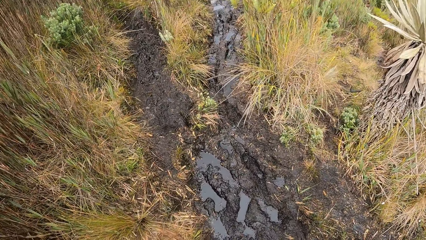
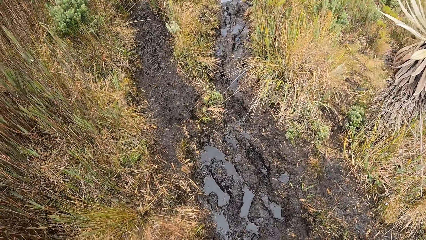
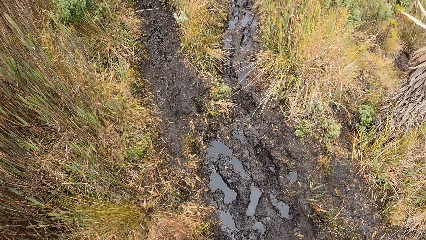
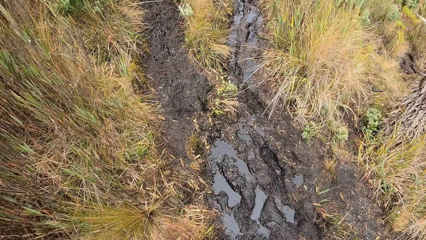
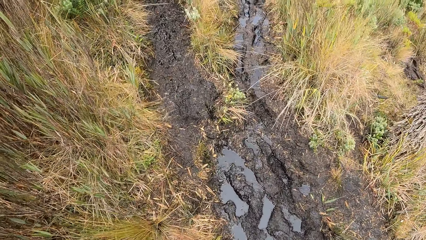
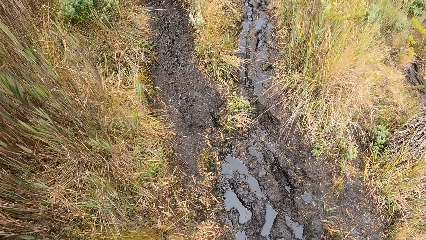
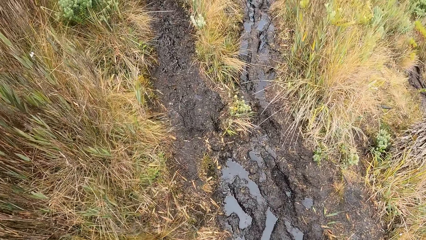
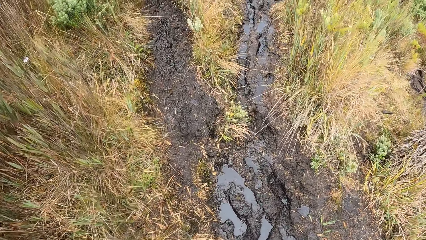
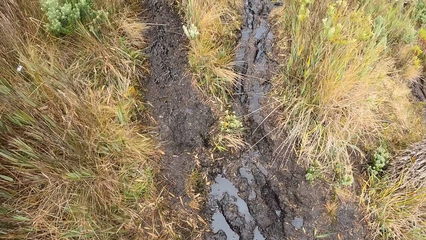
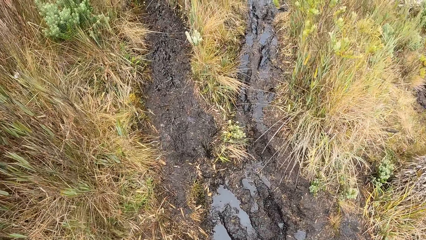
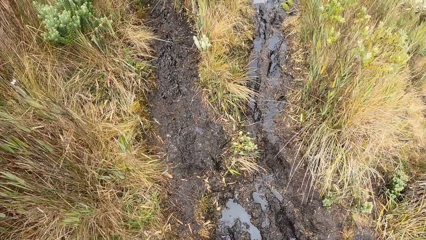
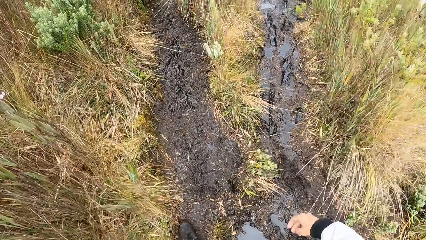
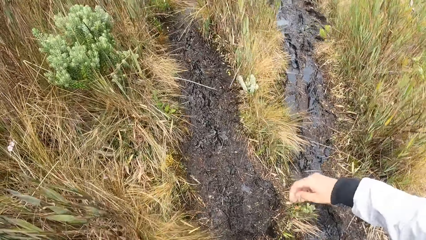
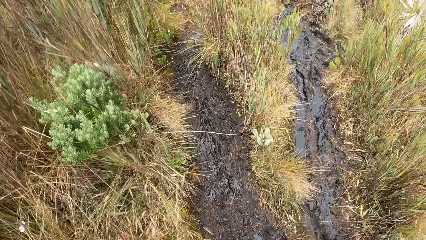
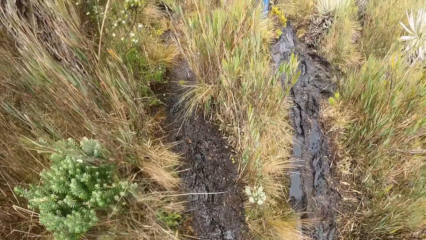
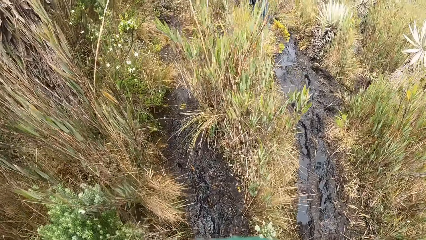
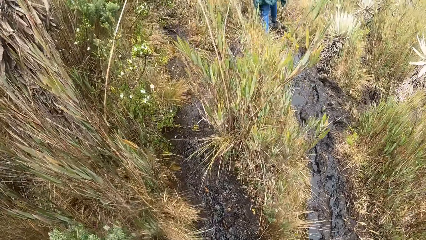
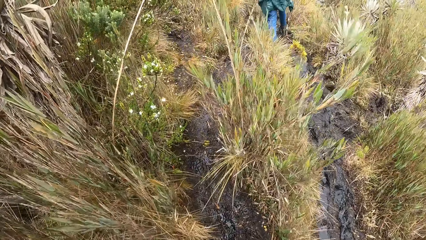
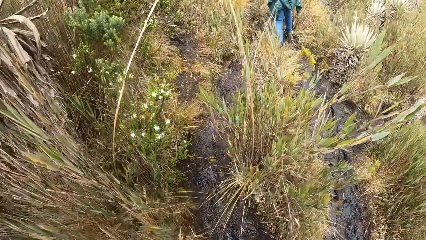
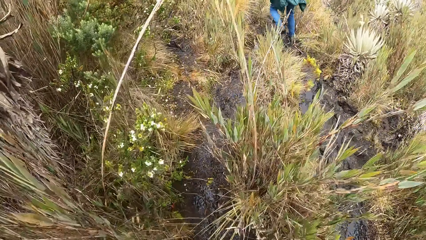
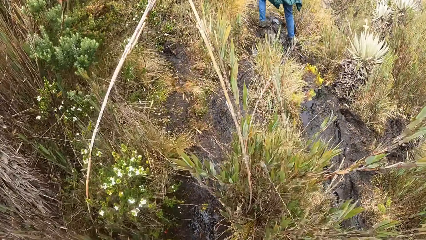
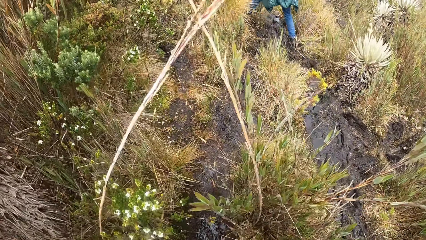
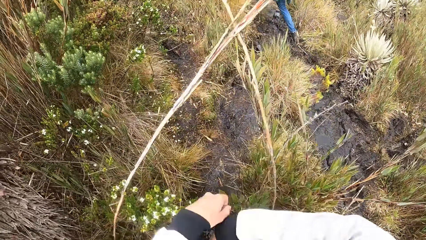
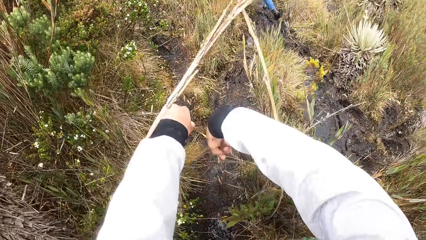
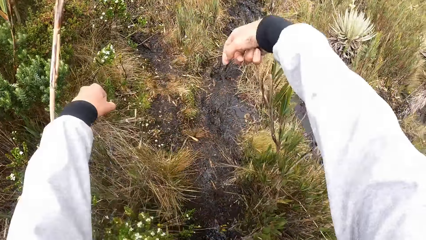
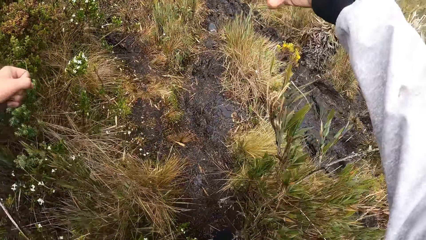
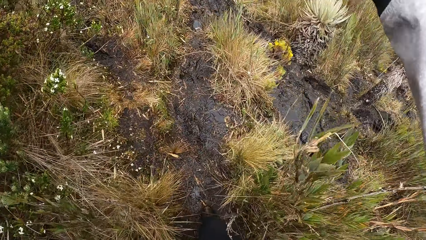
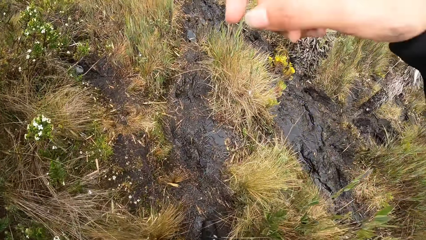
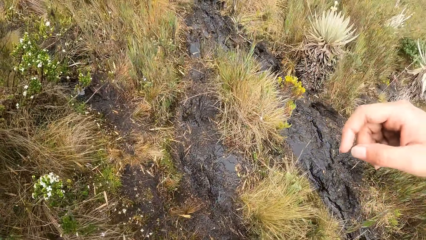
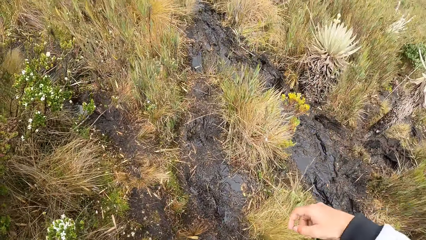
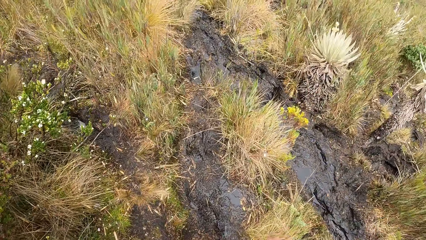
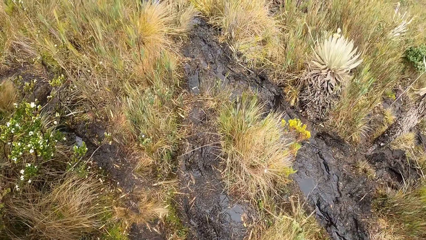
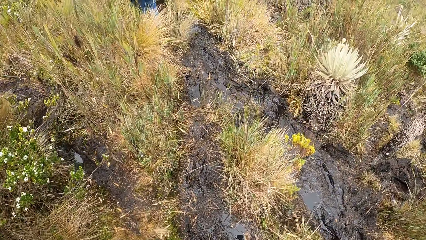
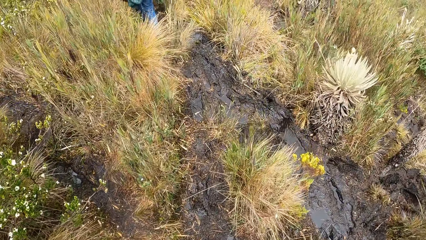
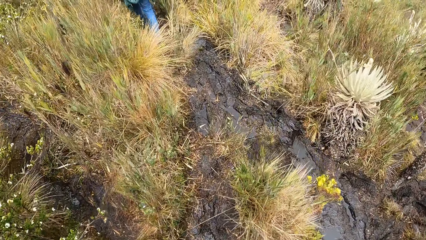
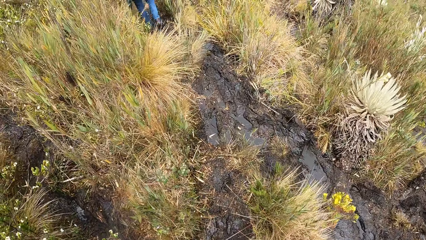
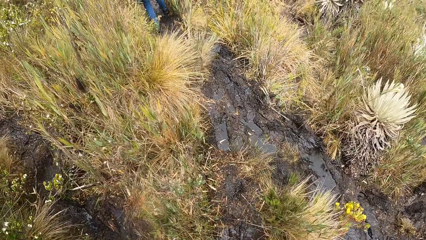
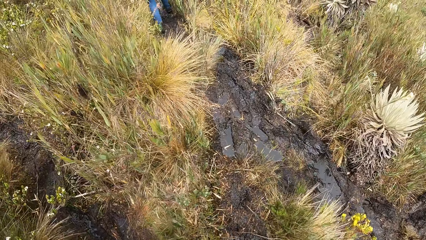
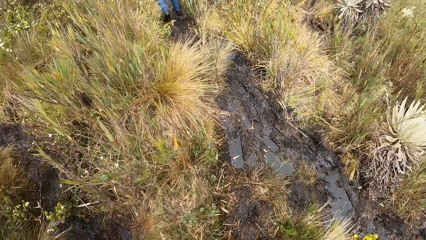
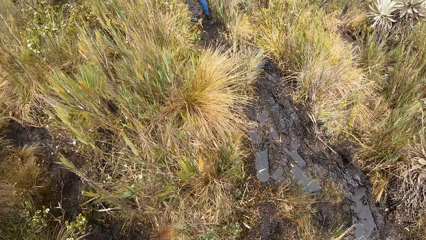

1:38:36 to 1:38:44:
The camera wearer walks in the field.

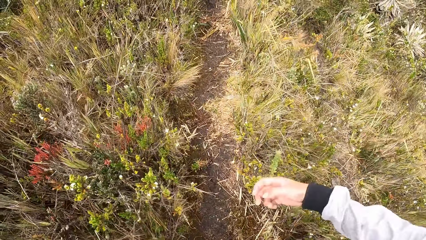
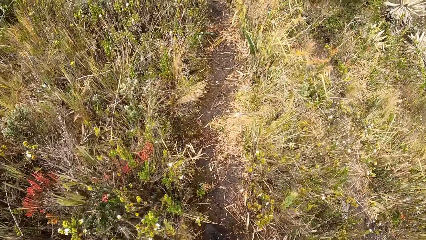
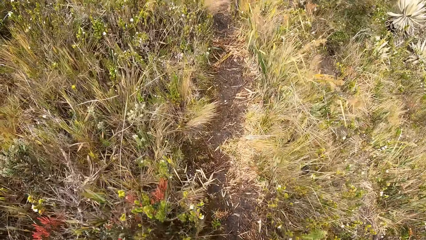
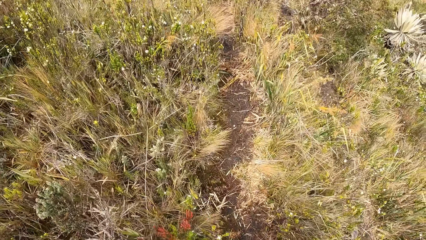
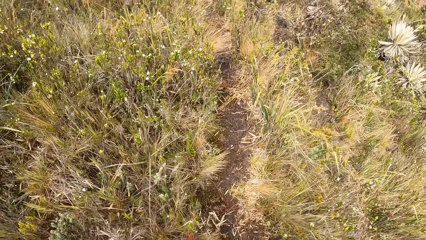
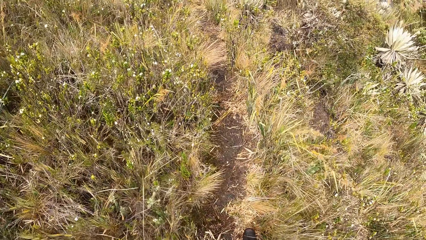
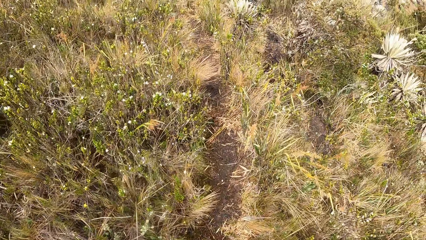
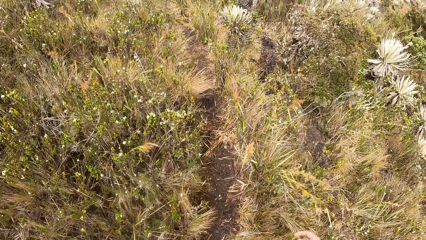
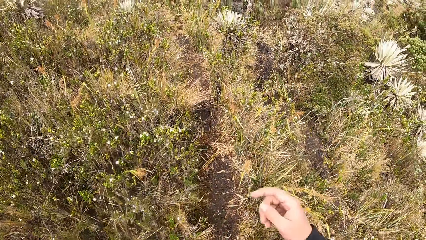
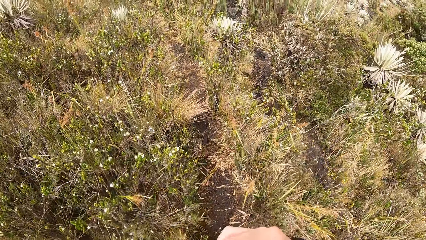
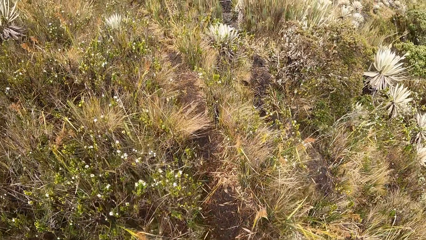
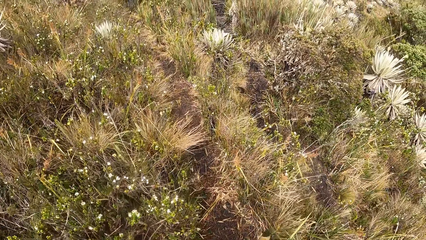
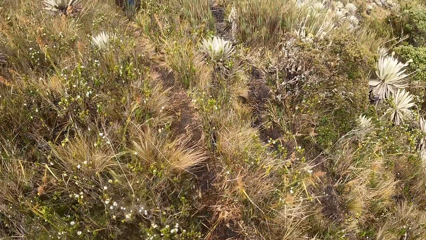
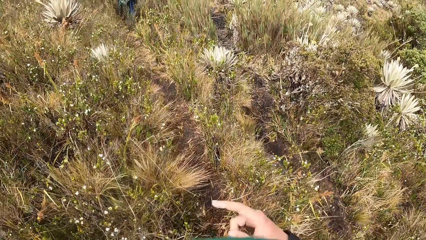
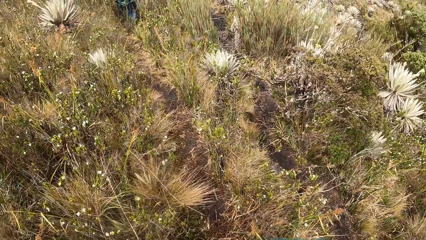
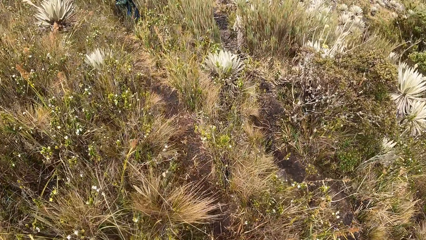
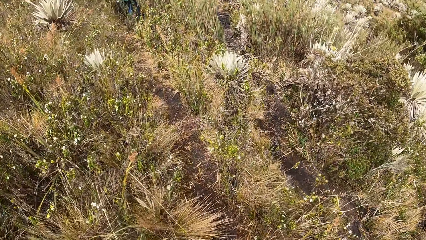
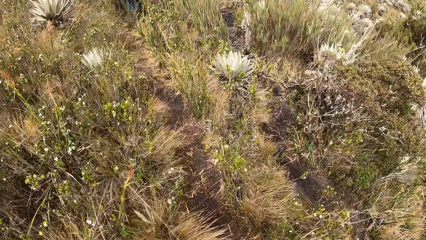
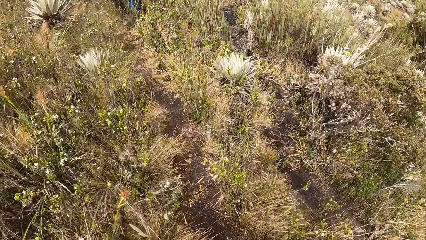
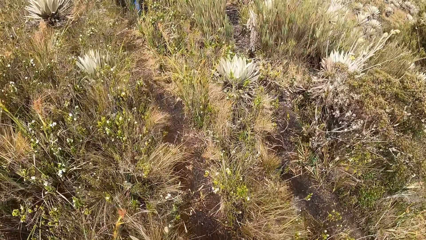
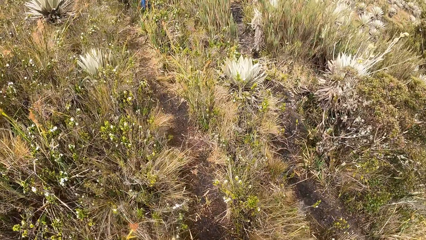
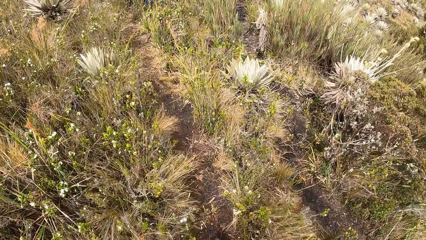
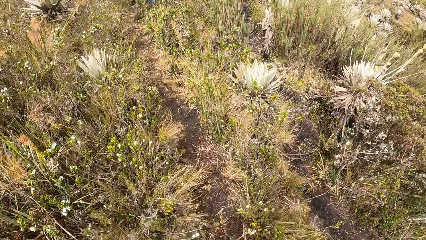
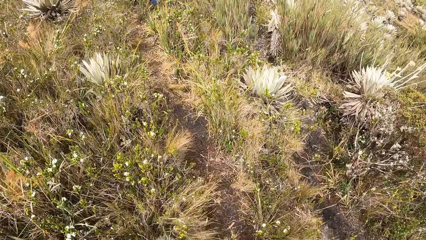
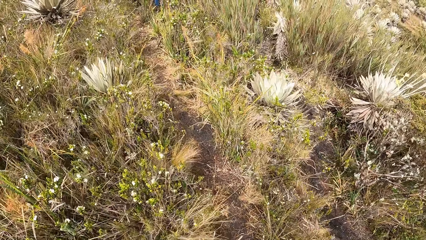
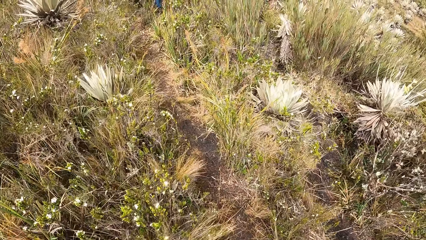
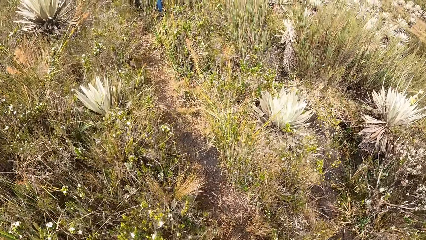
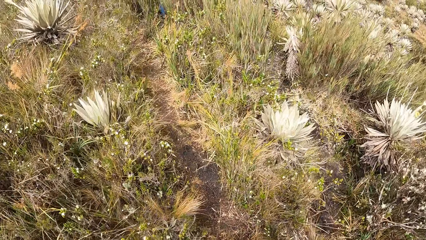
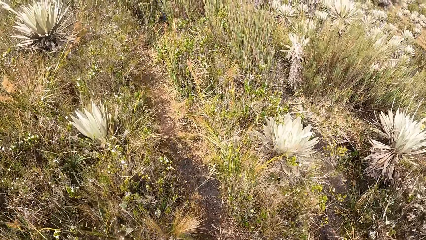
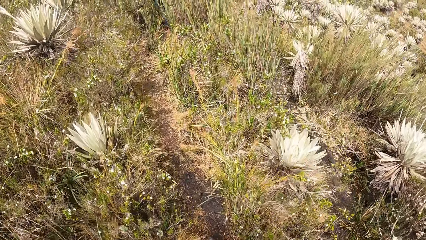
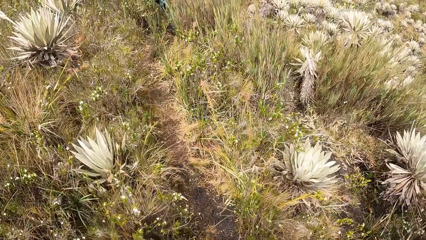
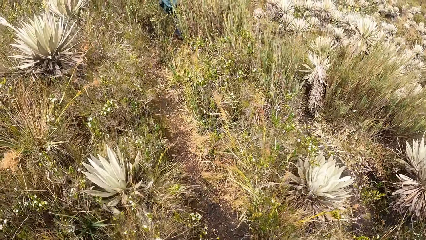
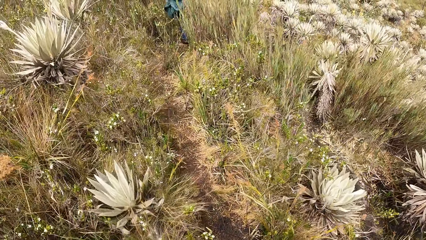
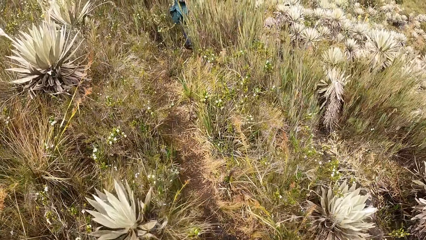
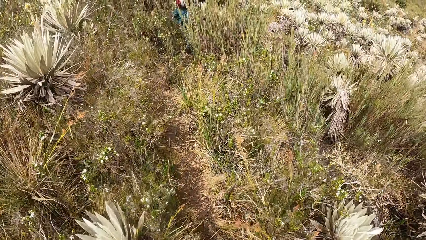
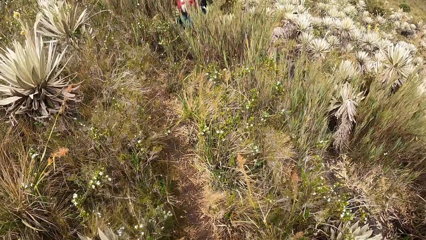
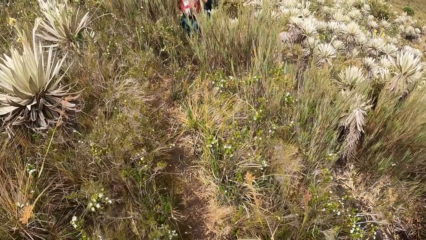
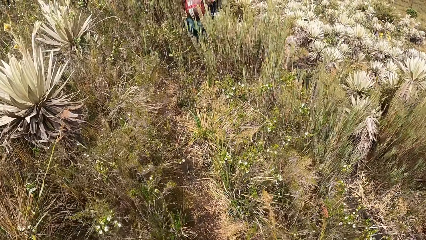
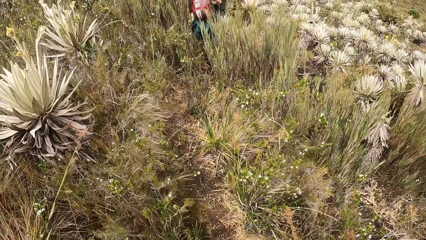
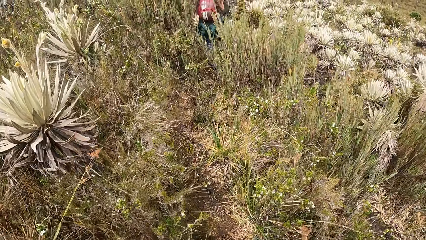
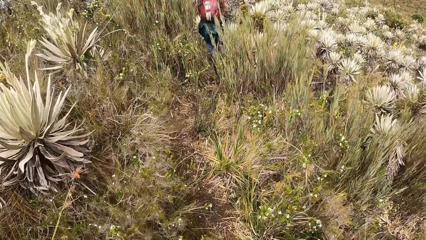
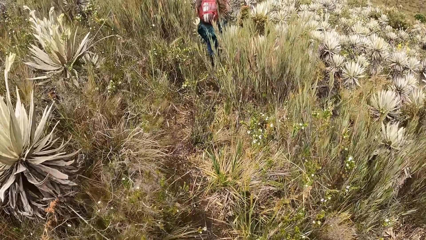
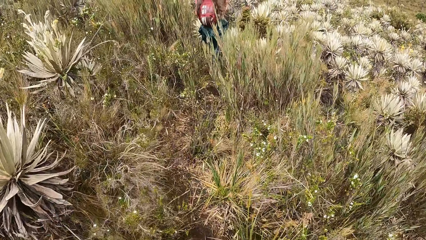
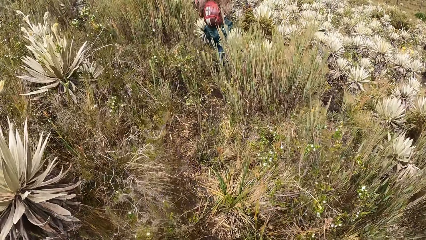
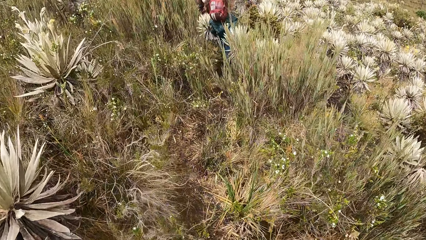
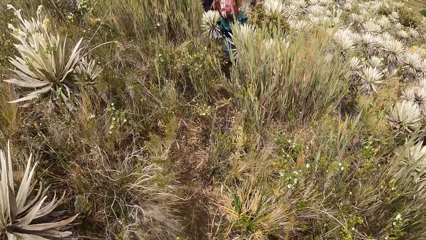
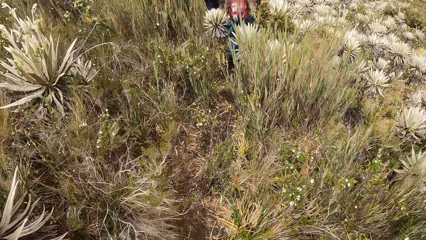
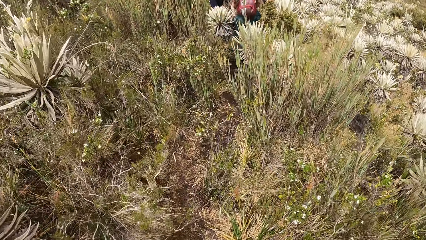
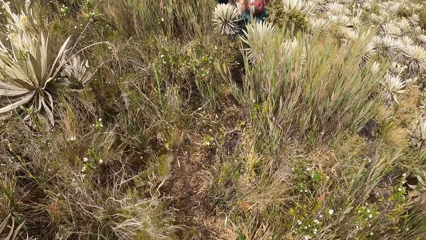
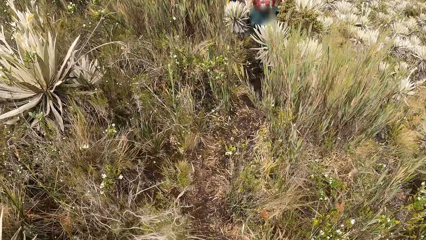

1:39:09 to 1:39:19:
The camera wearer touches something. They walk in the field. A woman walks down the pathway in the field.
